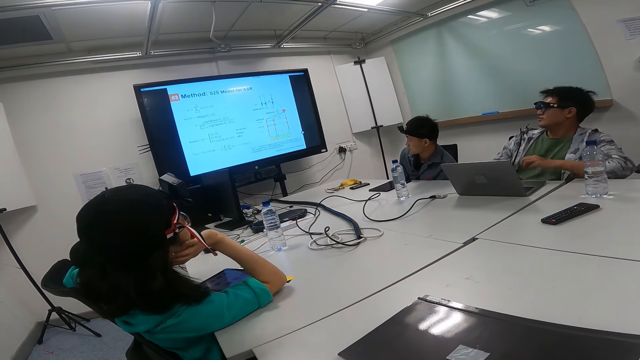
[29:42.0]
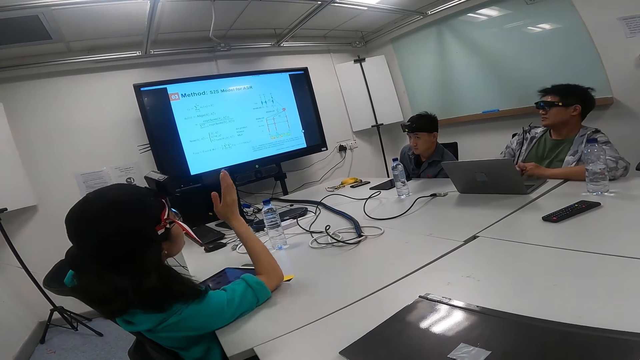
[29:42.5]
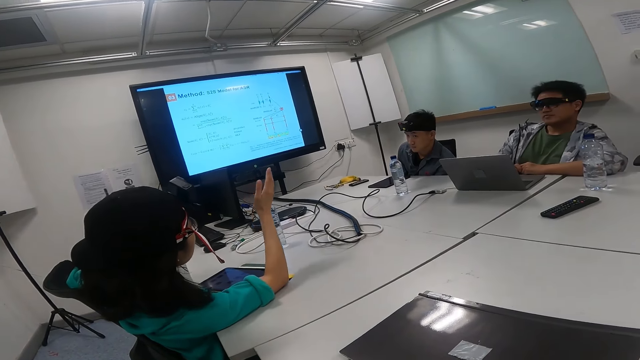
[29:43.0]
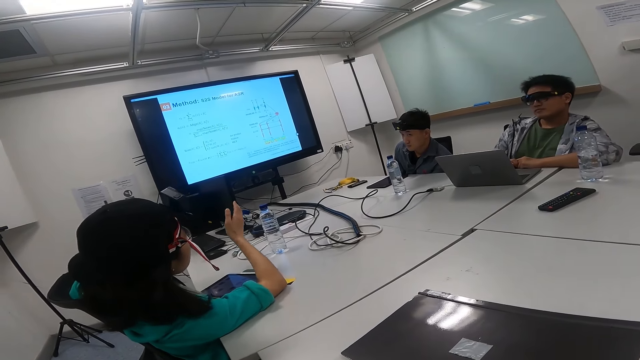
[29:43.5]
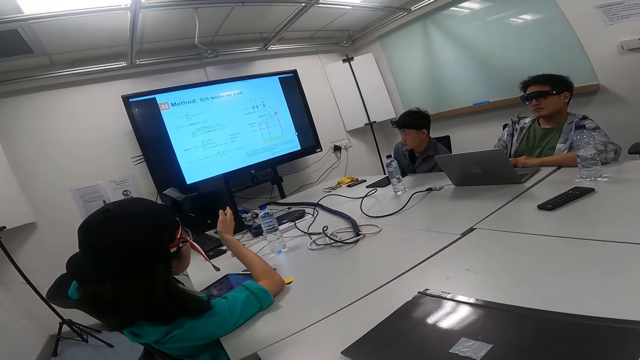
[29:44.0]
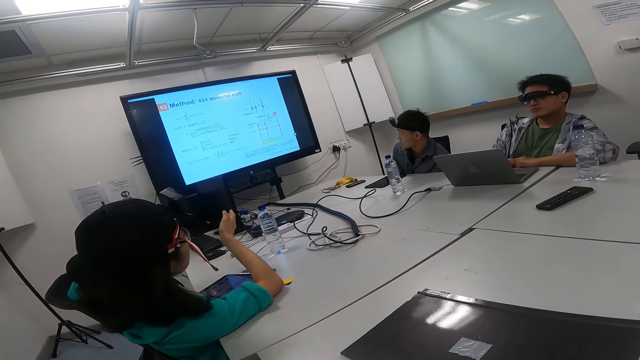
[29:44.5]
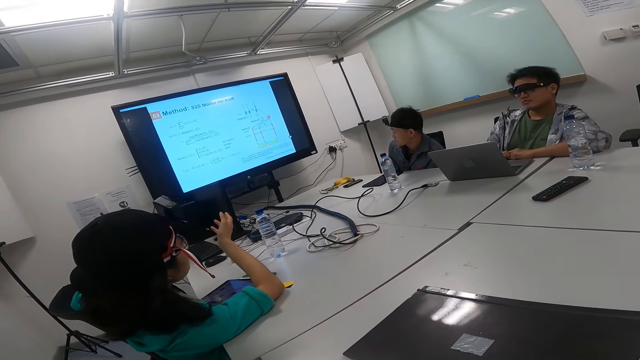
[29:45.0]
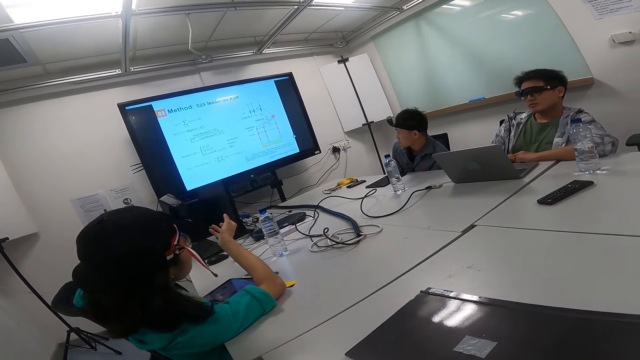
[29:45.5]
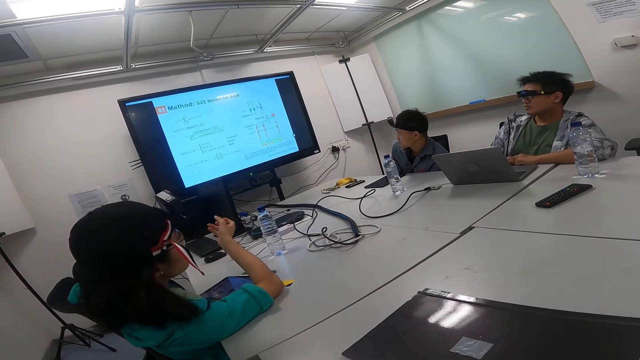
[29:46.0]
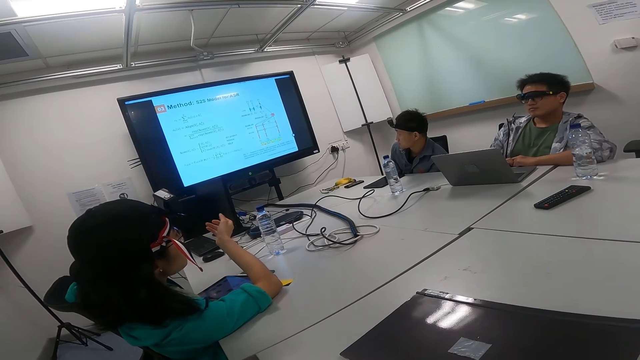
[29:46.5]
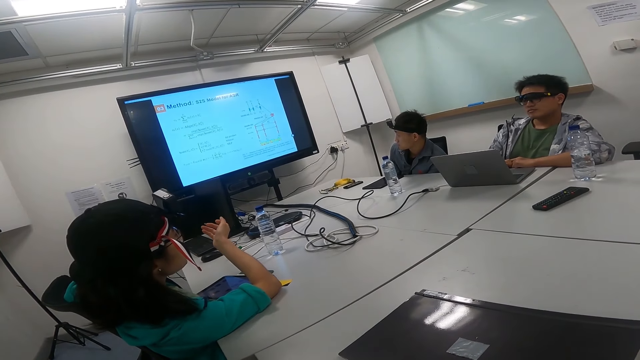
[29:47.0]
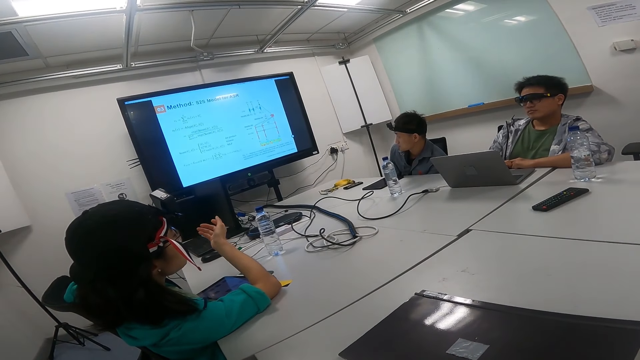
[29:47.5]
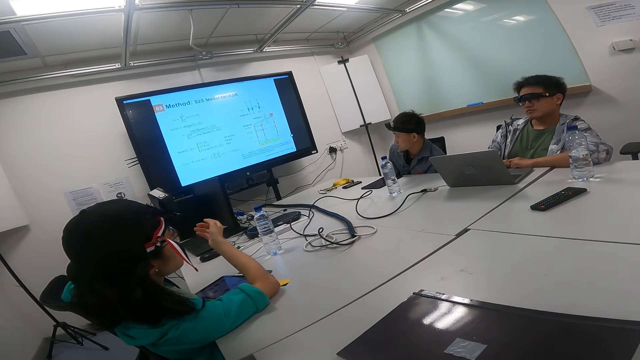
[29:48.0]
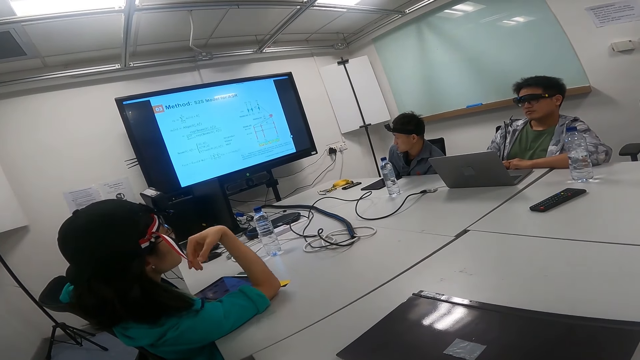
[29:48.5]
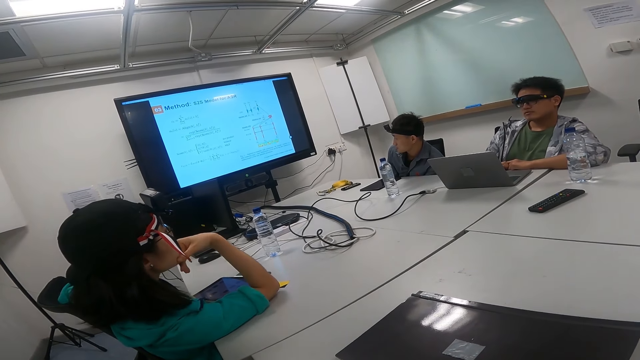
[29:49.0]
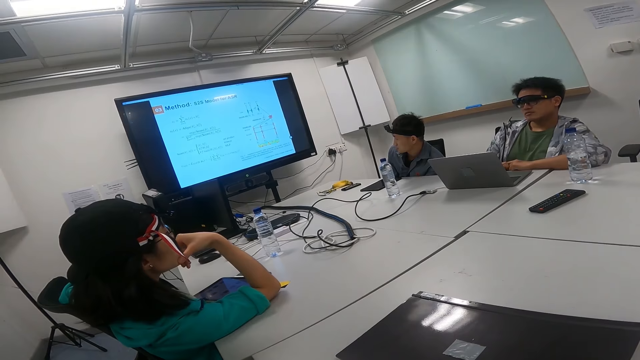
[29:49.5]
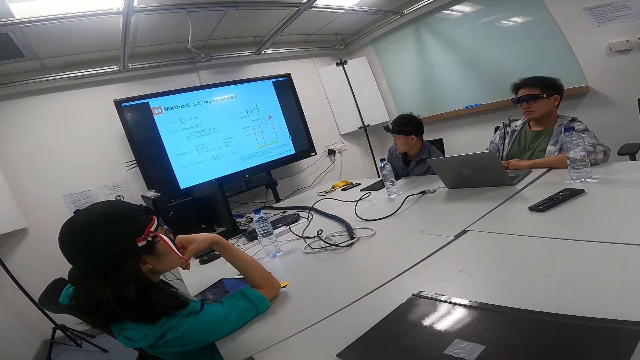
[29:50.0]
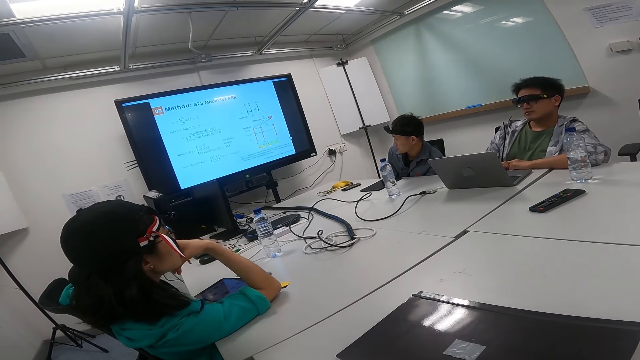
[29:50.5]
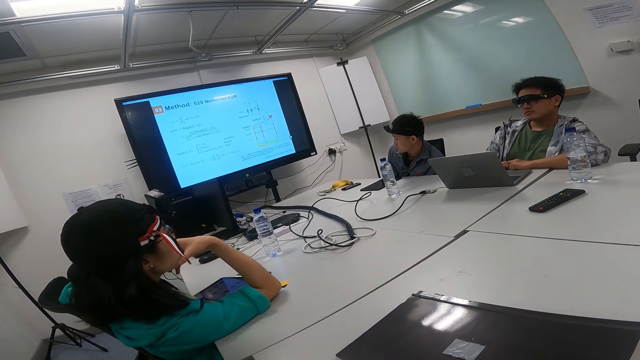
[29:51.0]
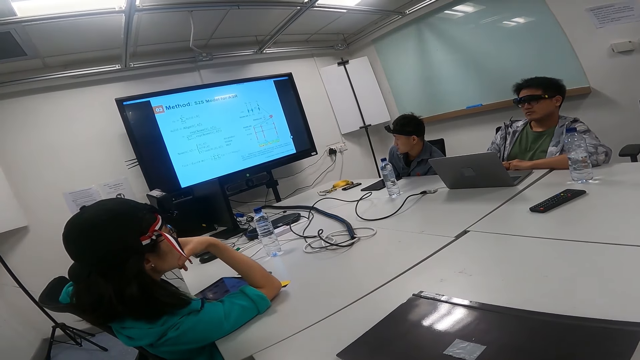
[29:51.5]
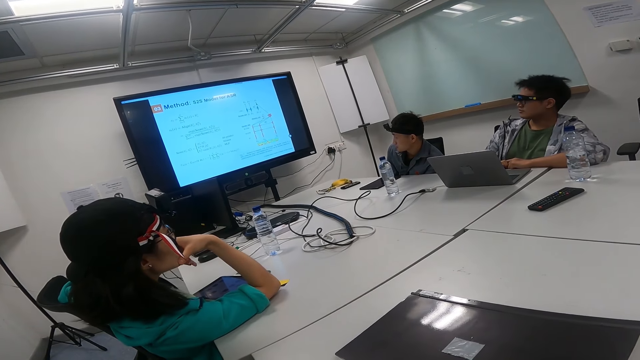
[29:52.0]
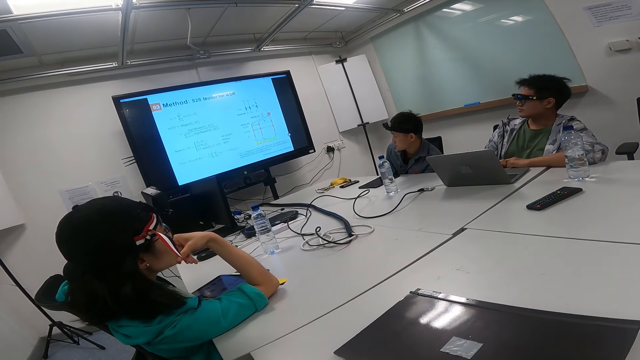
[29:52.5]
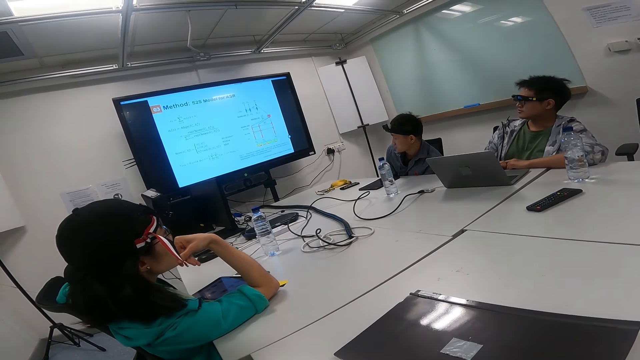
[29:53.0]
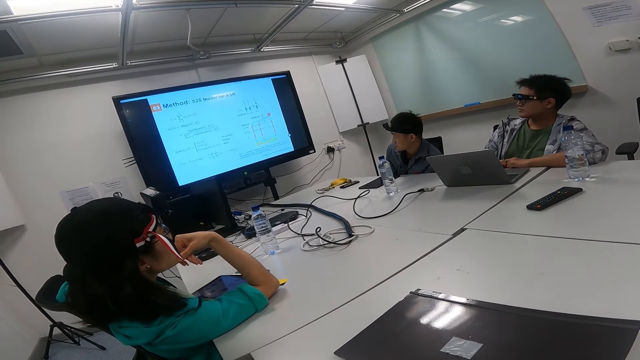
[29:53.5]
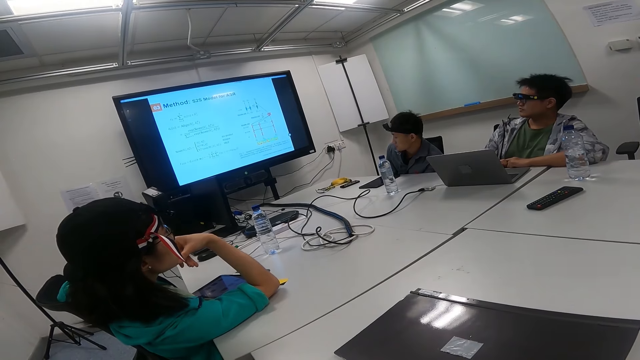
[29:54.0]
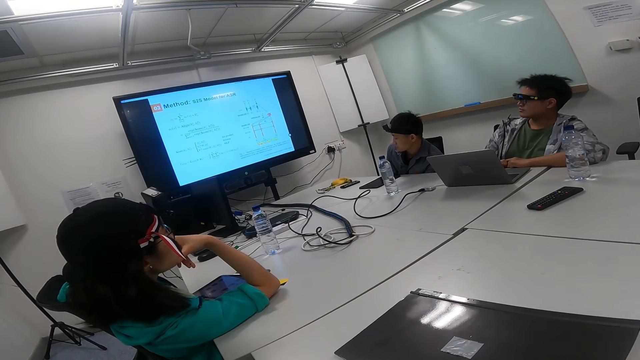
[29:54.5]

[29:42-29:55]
A person leans back at the chair. A woman talks to a man. Another person raises the hand. The second person talks to the first person and a third person. The second person touches the chin. The man and another man sit on the chair in the boardroom. The first man talks to the woman.

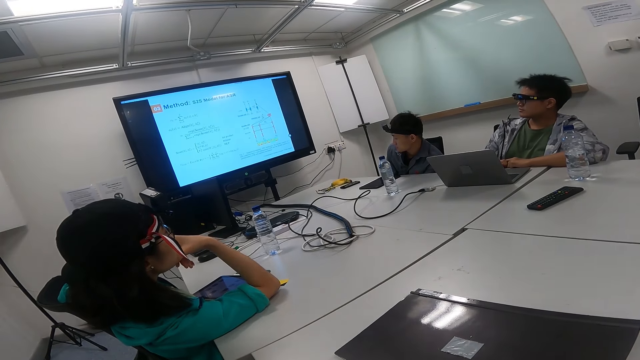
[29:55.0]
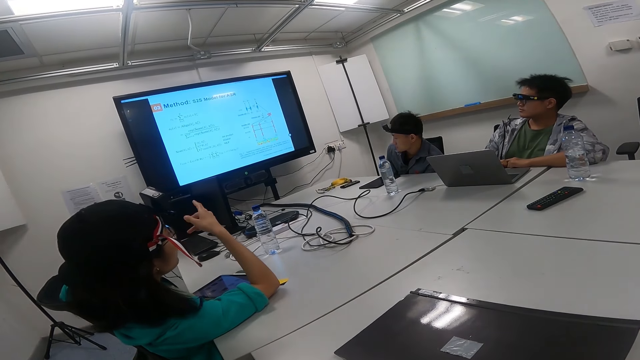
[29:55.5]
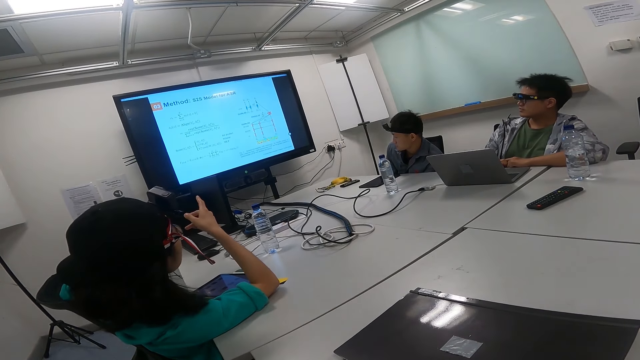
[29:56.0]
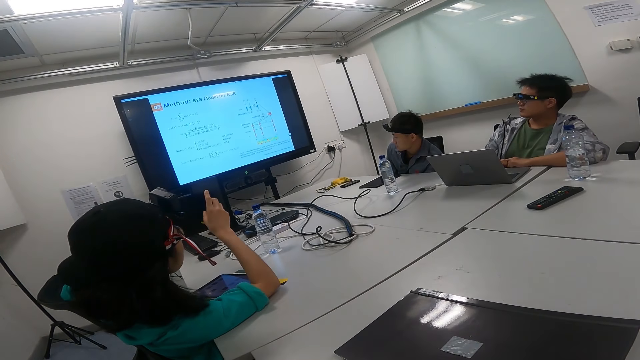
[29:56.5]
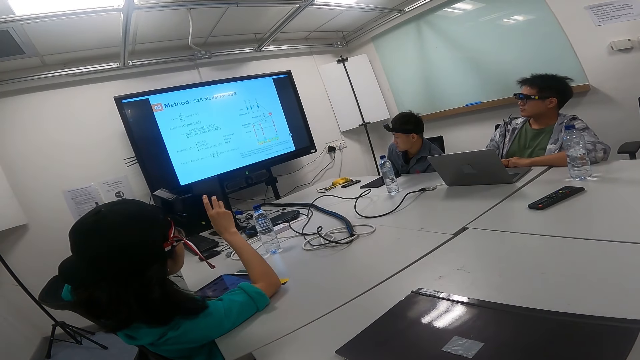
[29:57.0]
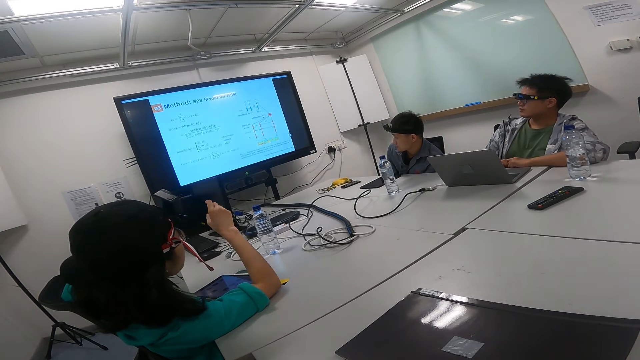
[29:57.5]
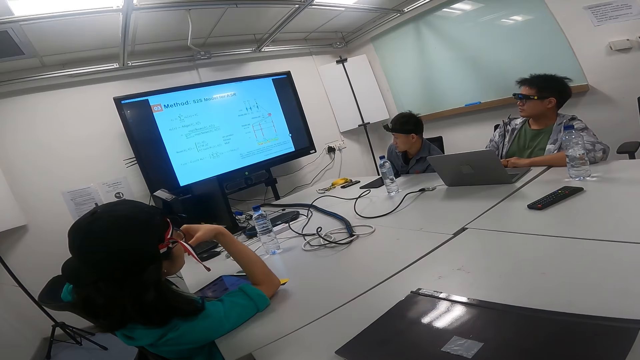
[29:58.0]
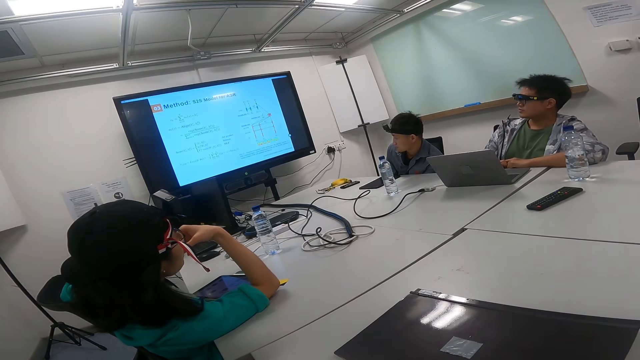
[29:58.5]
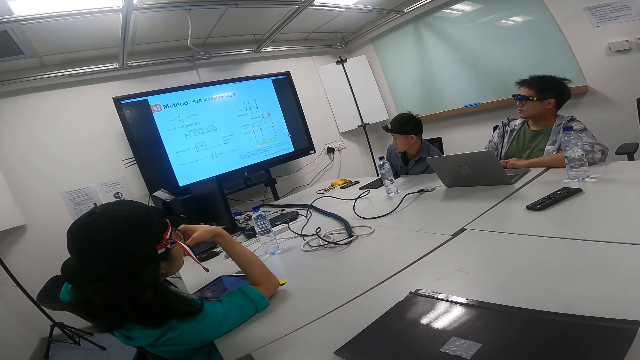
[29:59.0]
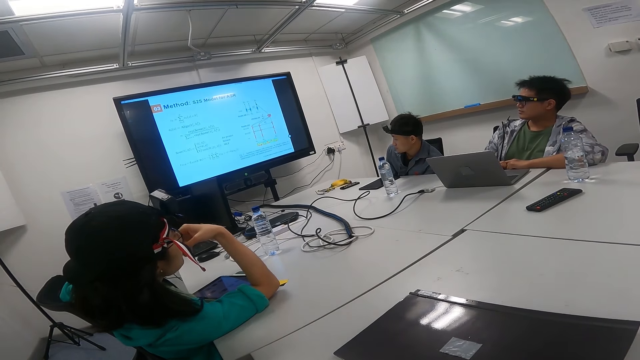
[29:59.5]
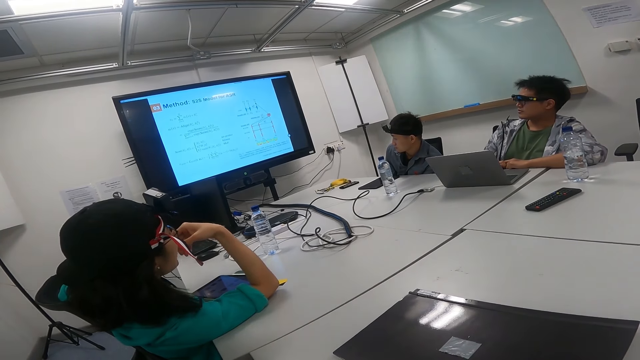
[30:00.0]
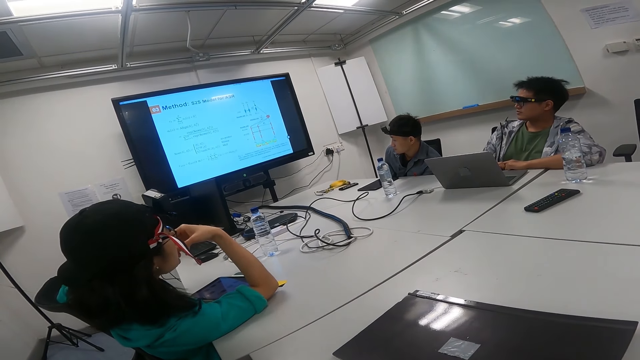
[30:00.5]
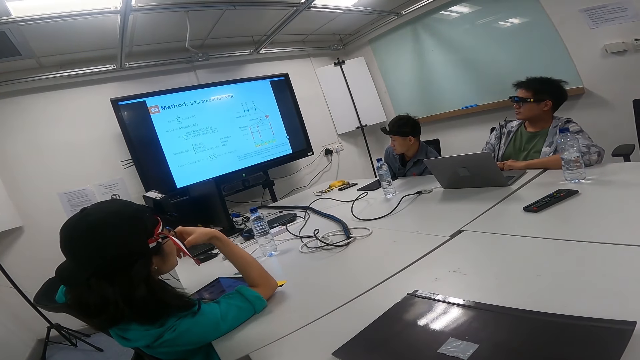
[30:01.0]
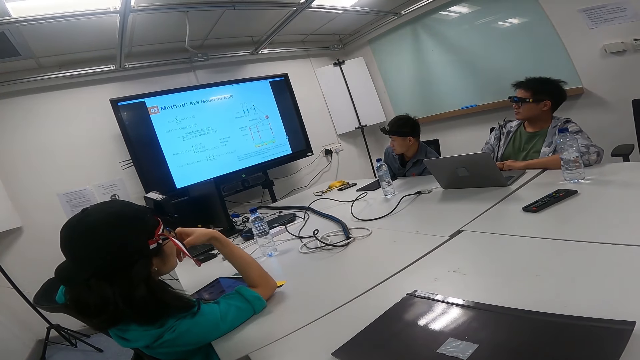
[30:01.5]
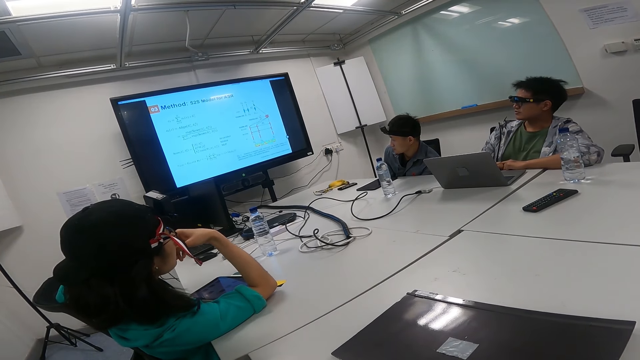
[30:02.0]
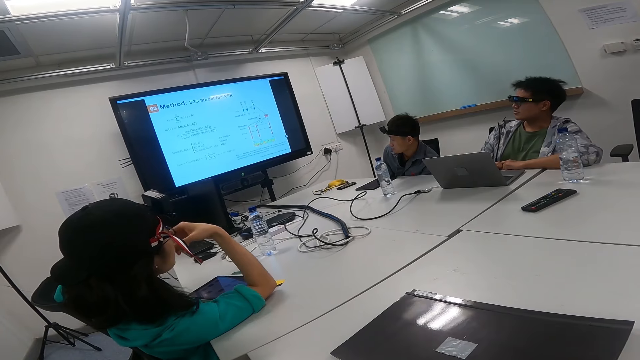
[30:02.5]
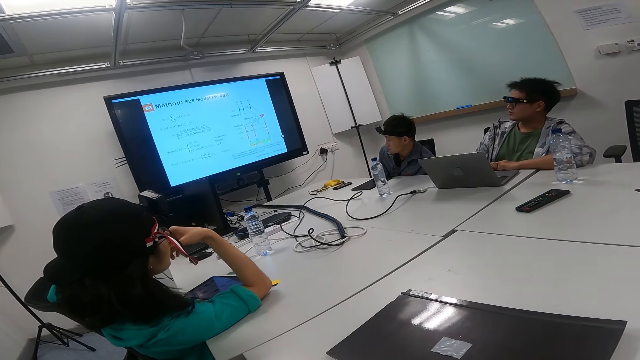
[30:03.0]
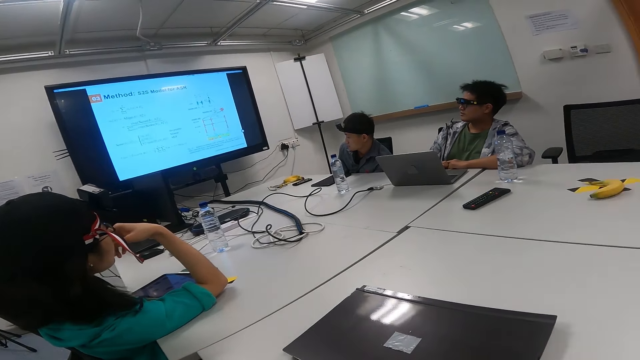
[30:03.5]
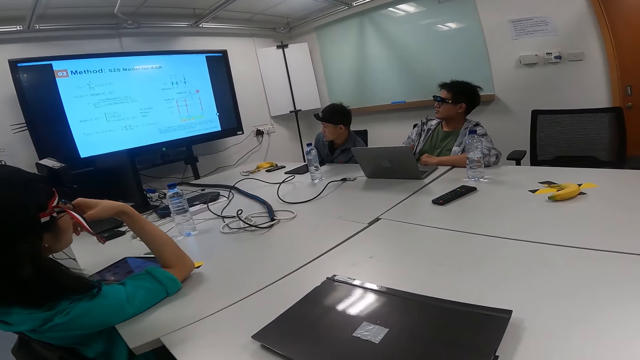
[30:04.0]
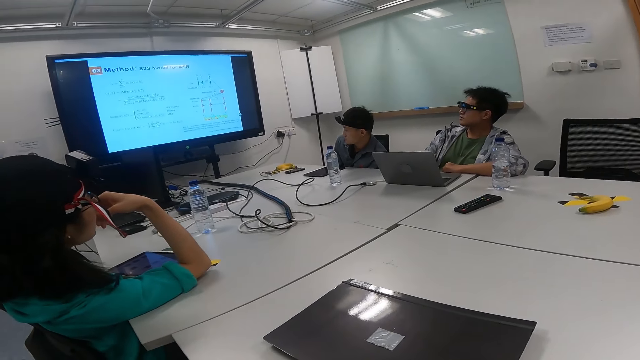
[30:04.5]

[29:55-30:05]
A person points at the screen. A woman talks to a man. Another person looks at the screen. A third person looks at the screen.
